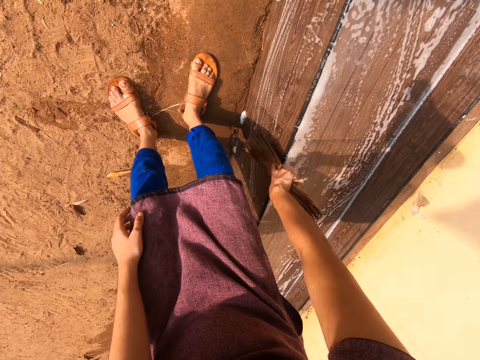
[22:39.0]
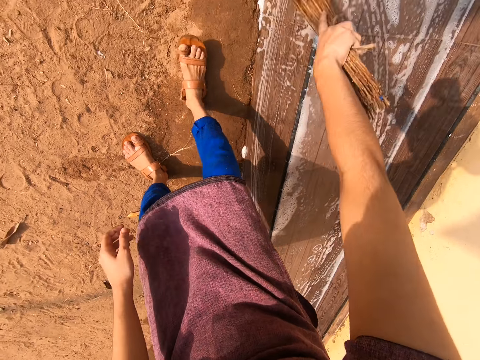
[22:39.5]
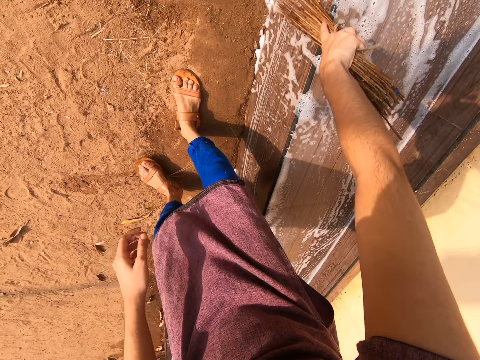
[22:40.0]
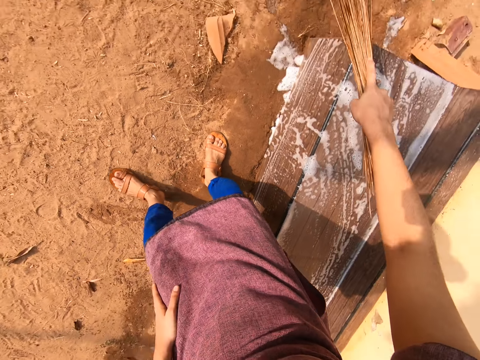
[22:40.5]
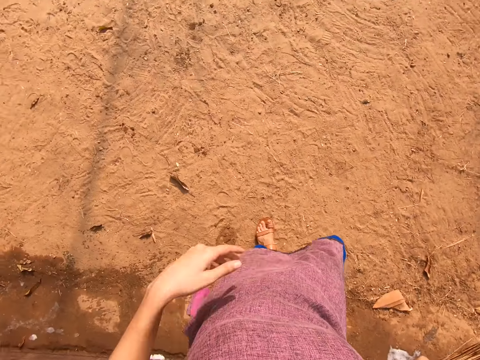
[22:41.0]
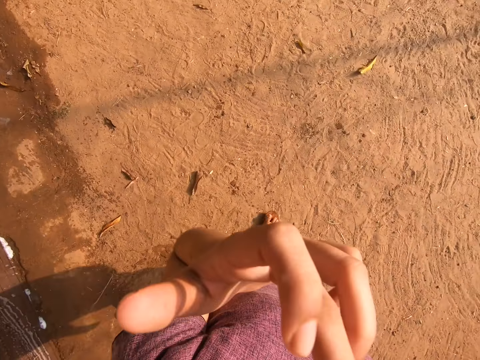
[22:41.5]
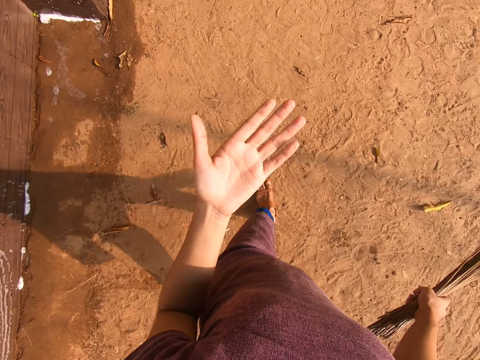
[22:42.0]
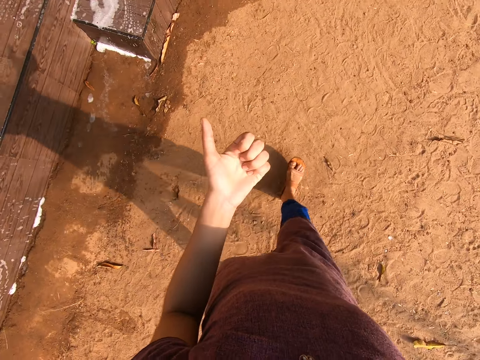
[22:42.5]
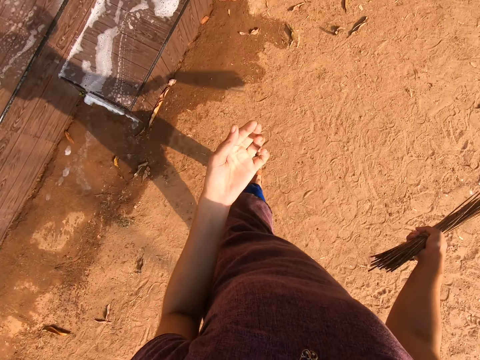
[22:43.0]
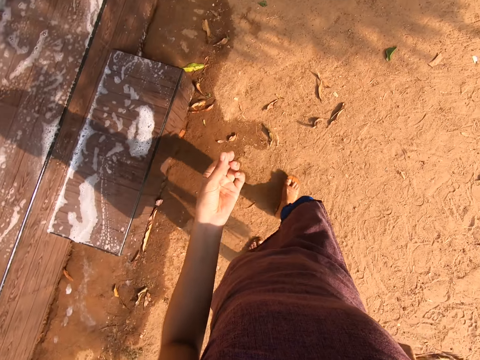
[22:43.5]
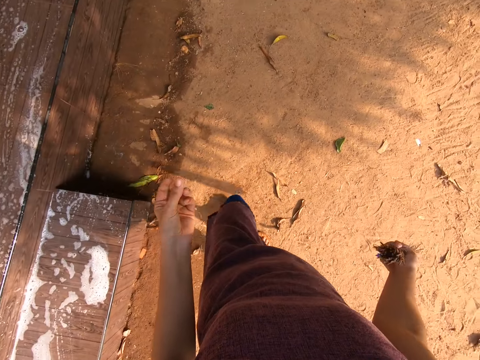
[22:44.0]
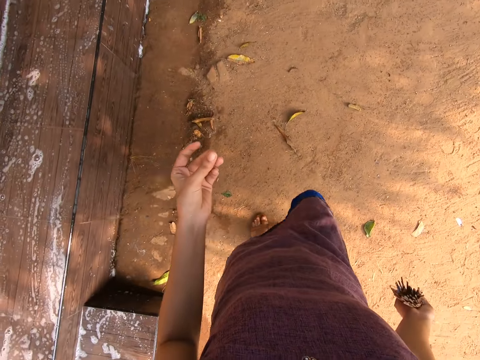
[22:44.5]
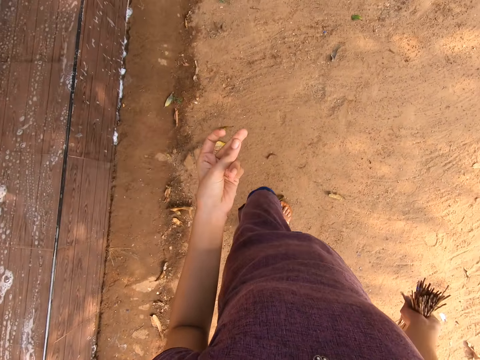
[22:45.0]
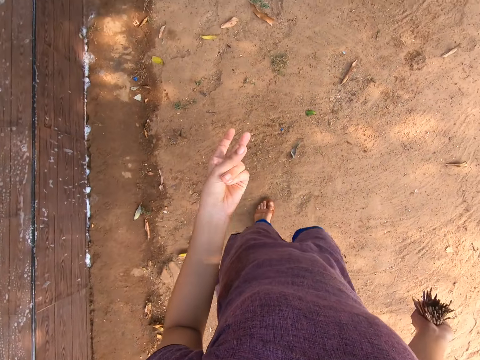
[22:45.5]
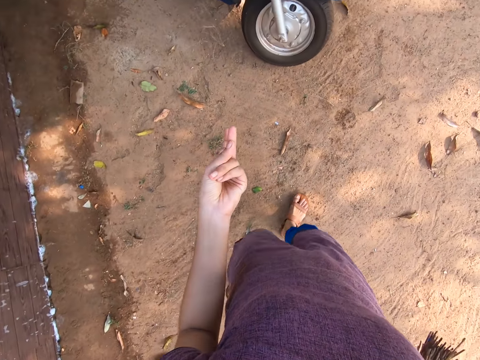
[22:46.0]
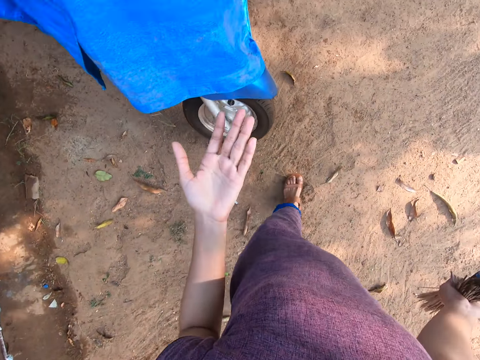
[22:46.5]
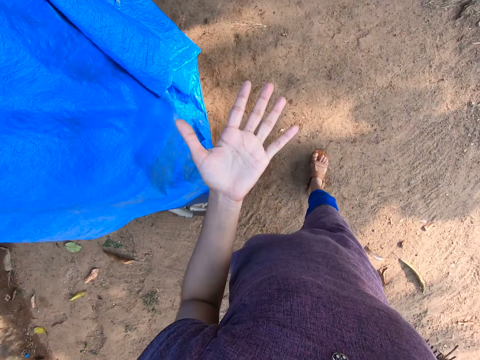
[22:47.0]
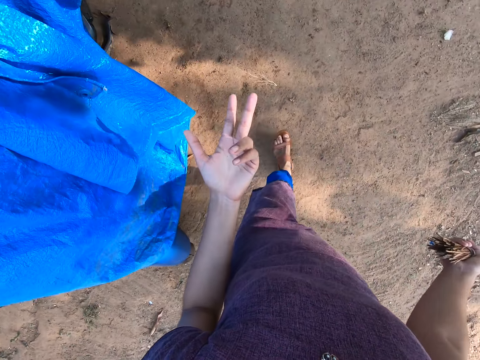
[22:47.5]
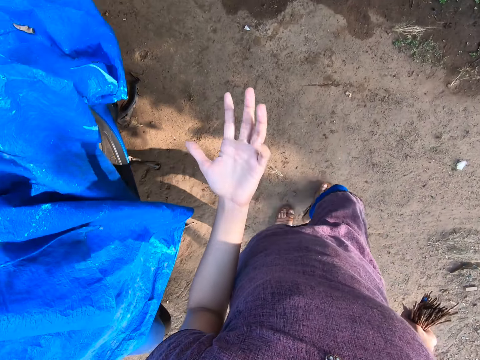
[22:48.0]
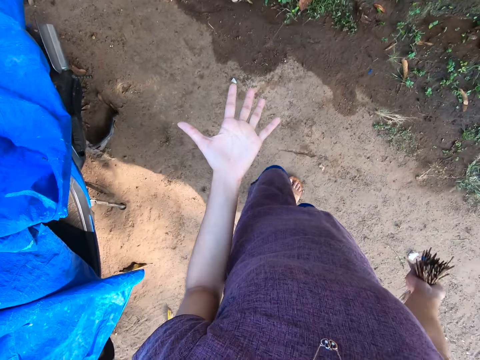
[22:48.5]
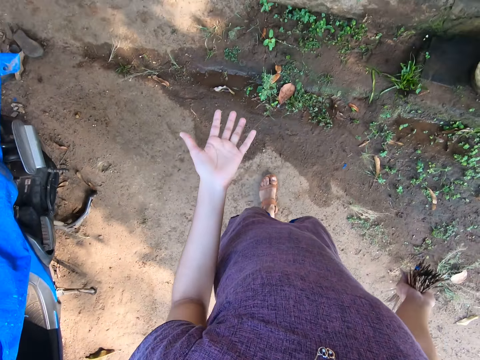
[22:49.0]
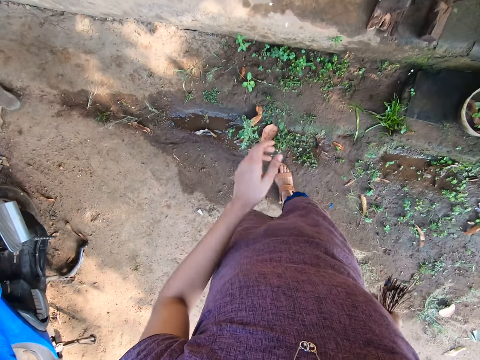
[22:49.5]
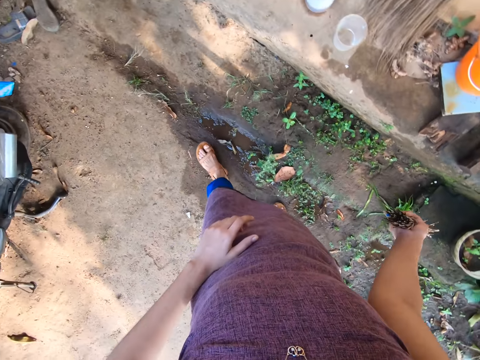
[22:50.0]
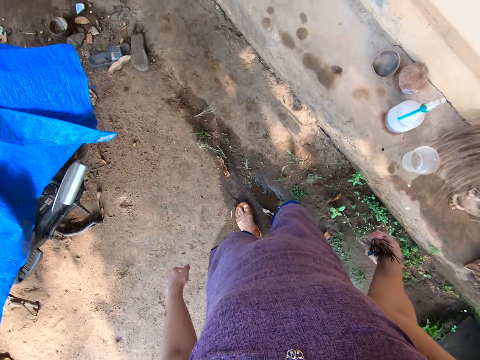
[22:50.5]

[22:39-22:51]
The camera wearer touches his nose with his left hand. He raises the left hand towards the face. He looks at the left hand.

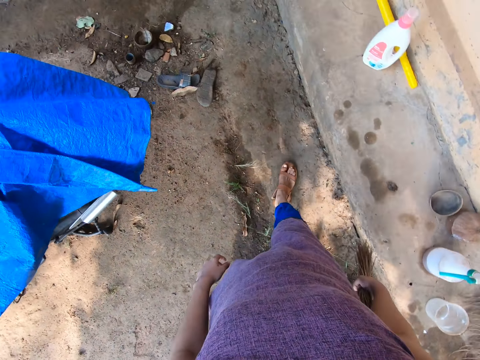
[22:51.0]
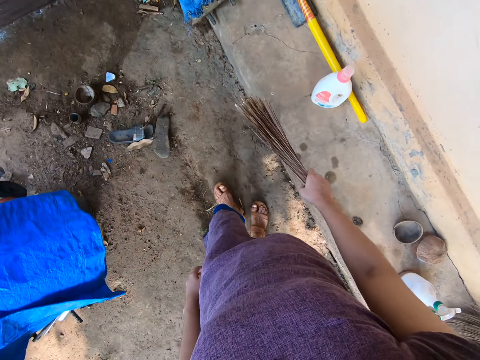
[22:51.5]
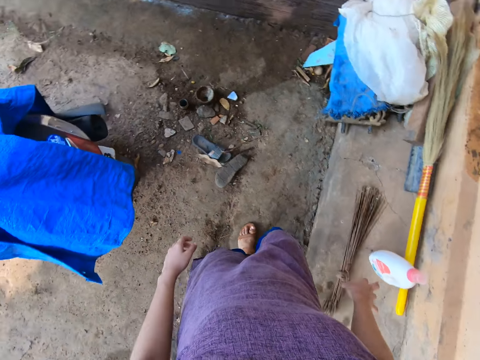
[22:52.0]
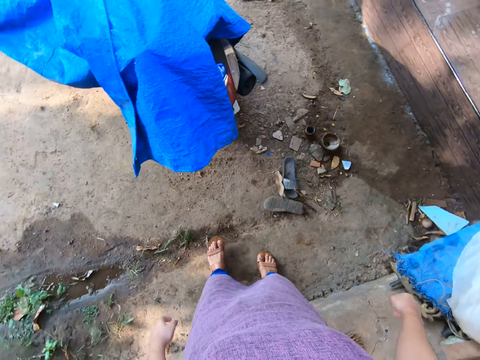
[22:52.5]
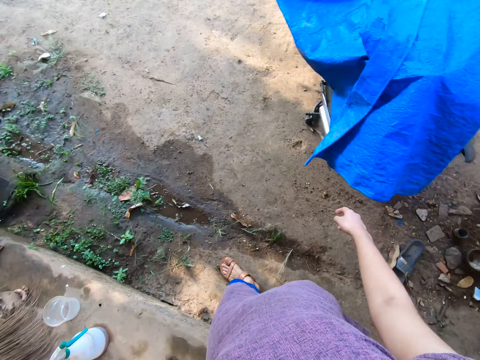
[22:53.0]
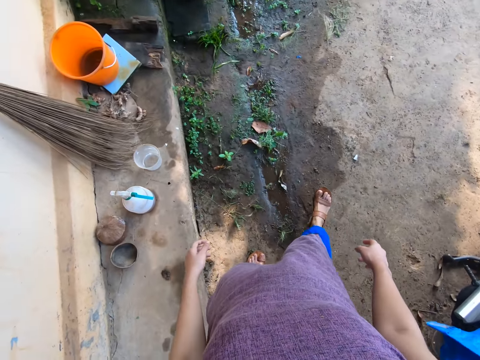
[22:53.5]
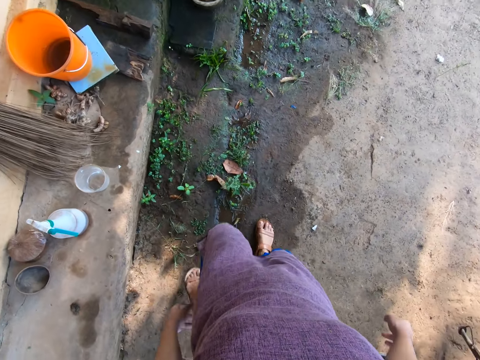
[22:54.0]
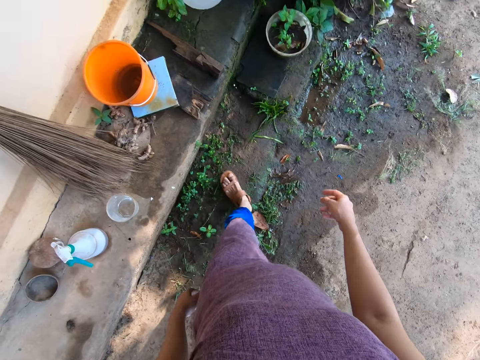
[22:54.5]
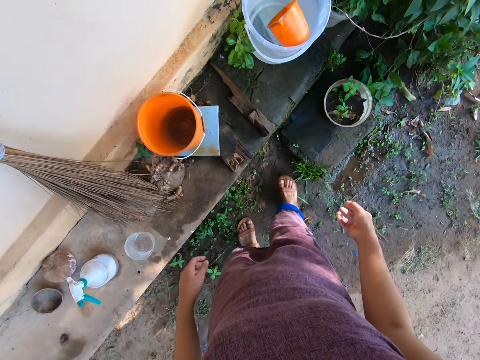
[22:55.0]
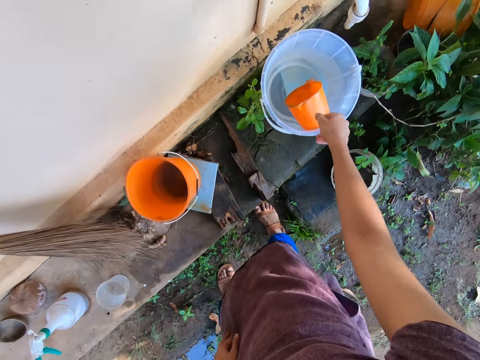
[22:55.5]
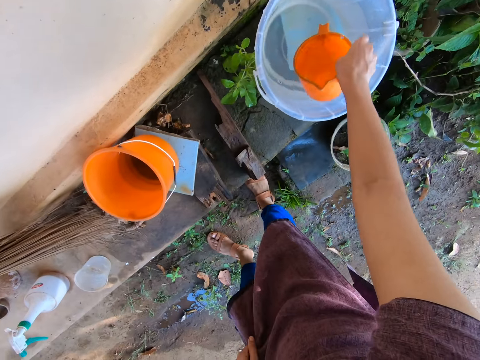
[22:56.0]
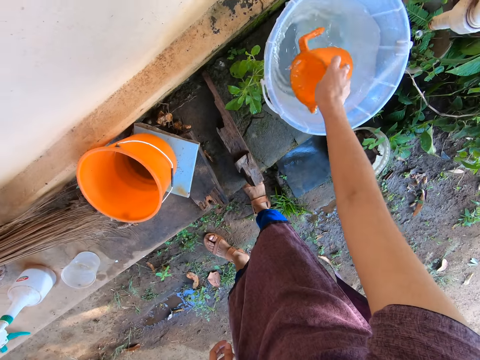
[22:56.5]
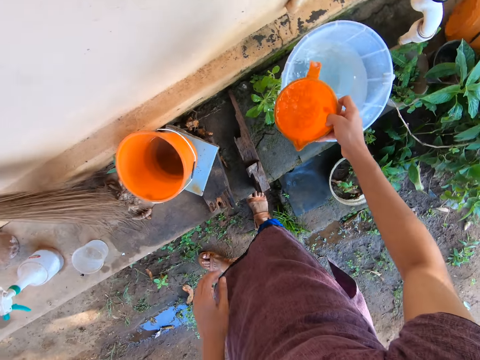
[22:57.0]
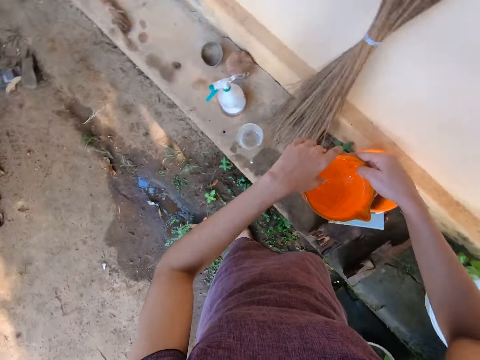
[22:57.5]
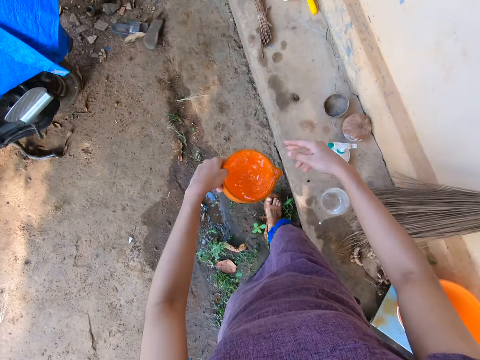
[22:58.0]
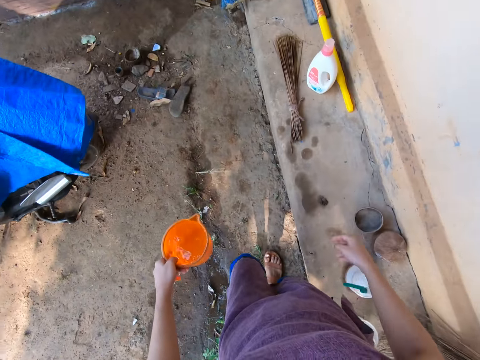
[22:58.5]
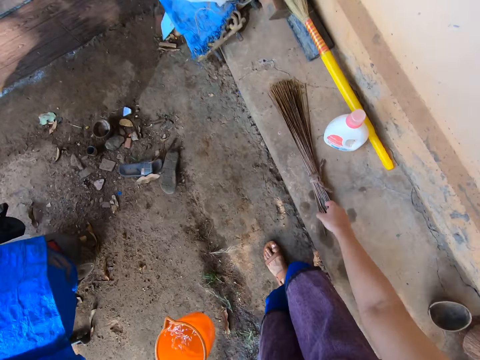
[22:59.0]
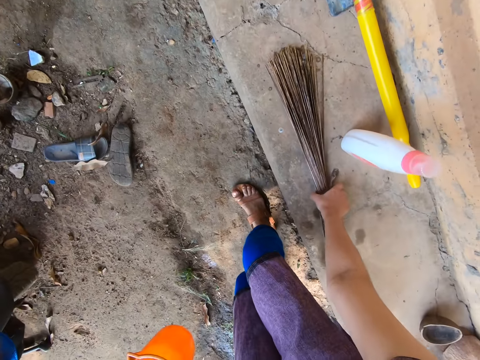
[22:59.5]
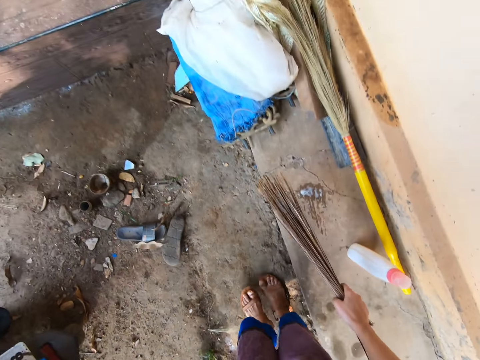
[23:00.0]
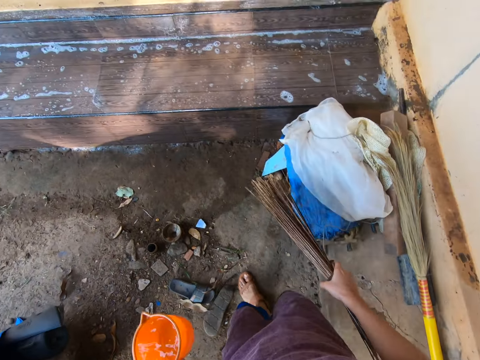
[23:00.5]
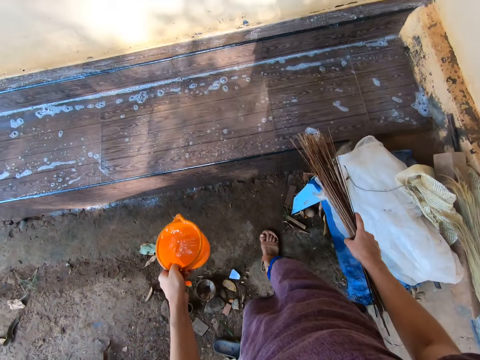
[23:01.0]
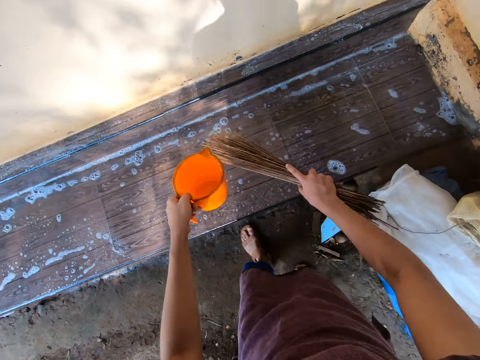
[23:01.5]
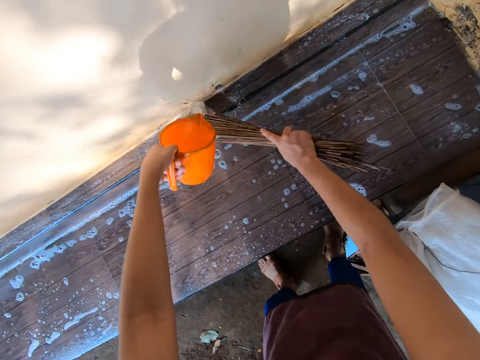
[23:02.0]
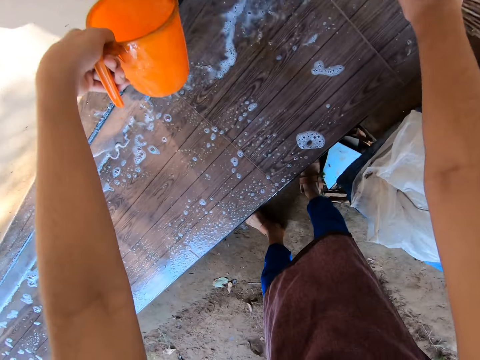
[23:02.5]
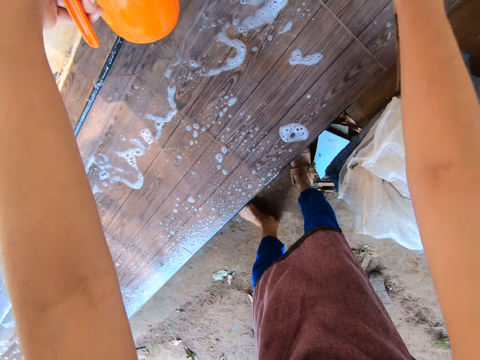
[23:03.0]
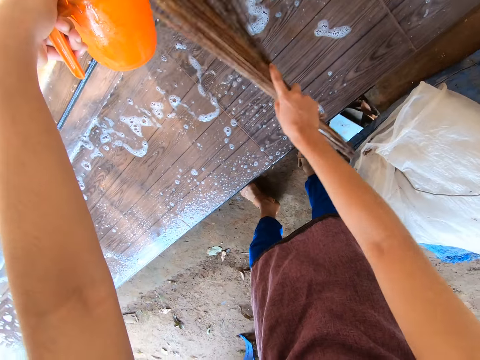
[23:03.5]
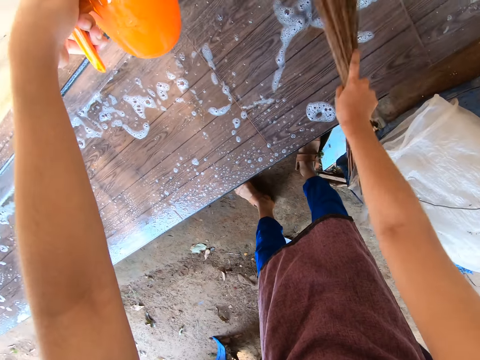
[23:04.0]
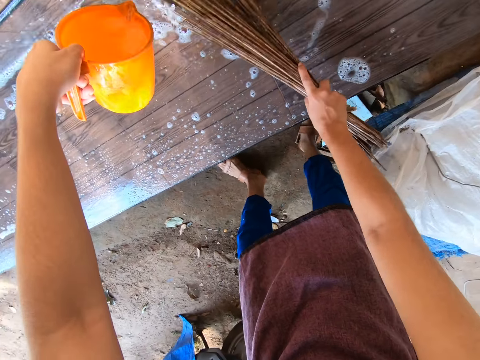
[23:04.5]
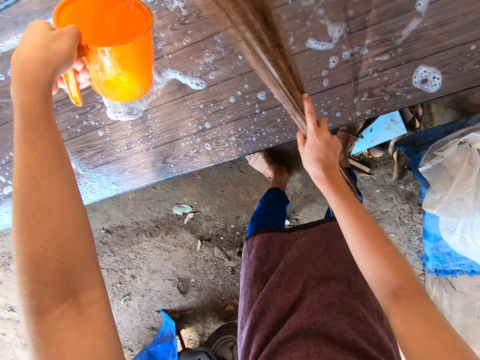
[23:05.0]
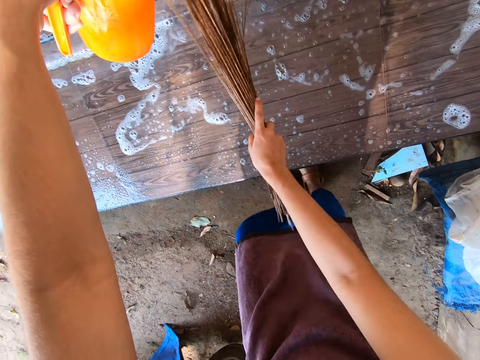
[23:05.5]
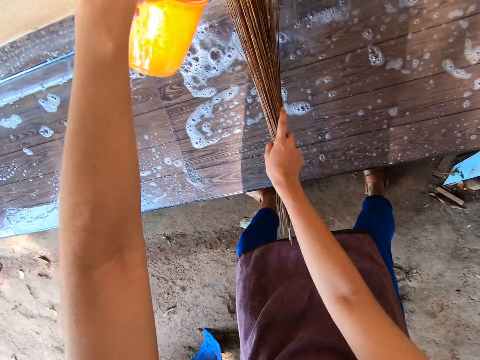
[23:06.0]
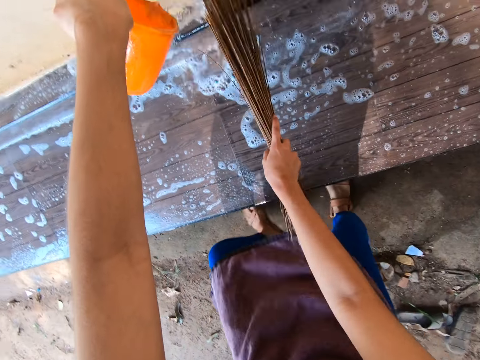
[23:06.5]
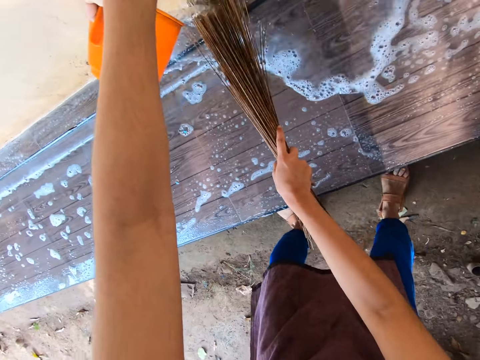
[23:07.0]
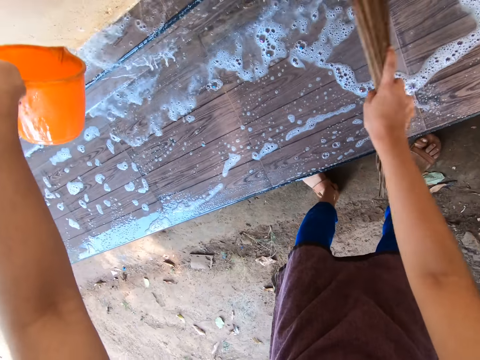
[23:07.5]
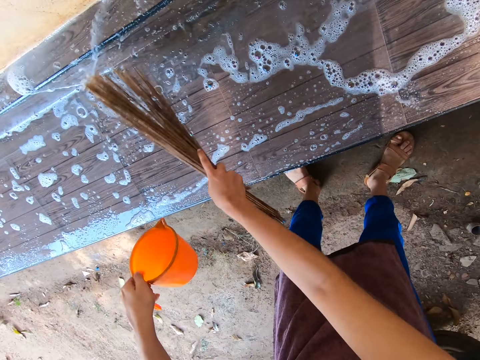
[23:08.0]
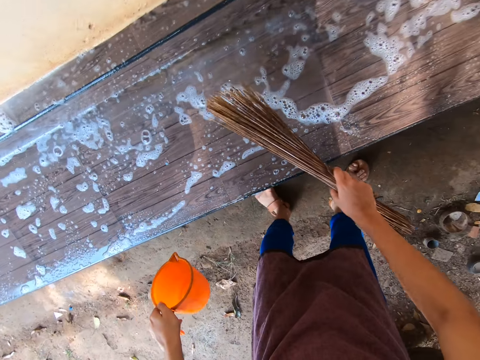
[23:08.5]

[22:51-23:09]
The camera wearer drops the broom on the floor with her right hand. She picks up a cup from a bucket with her right hand. She scoops water from the bucket with the cup in her right hand. She passes the cup from her right hand to her left hand. She picks up the broom from the floor with her right hand. She pours the water from the cup on the wall bench with her left hand. She sweeps the wall bench with the broom in her right hand. She washes the verandah with the broom.
